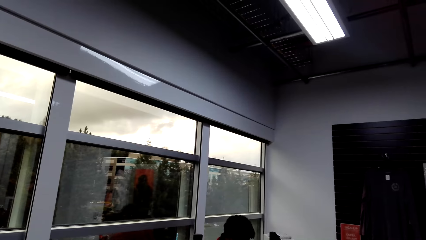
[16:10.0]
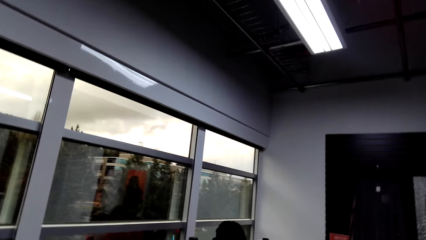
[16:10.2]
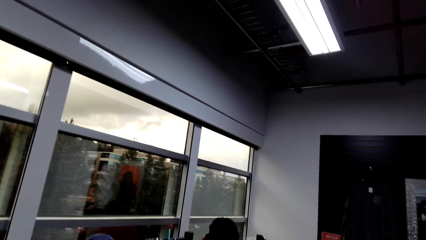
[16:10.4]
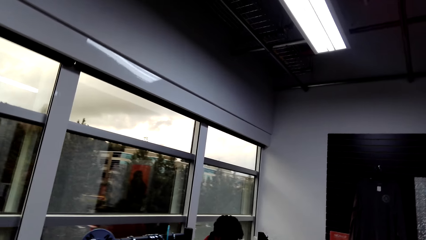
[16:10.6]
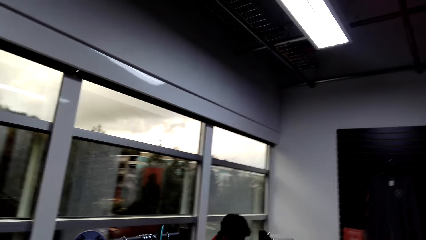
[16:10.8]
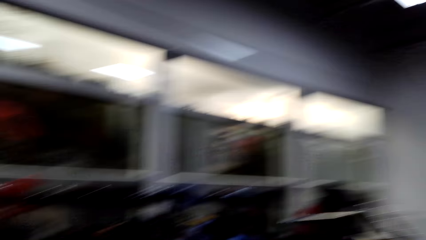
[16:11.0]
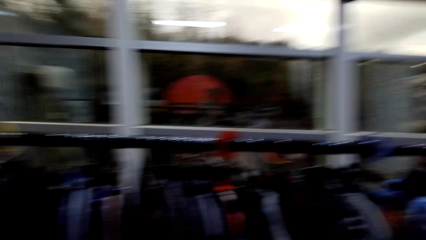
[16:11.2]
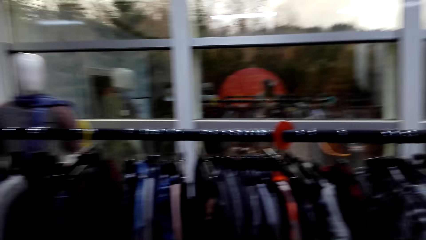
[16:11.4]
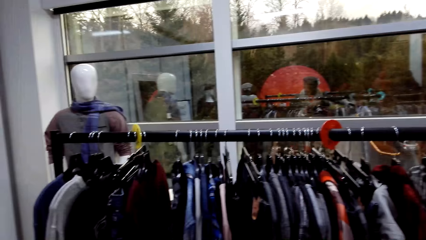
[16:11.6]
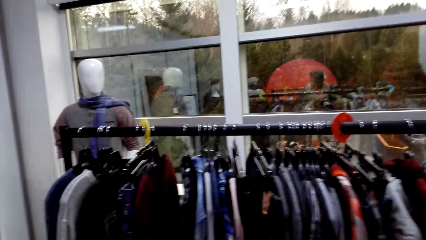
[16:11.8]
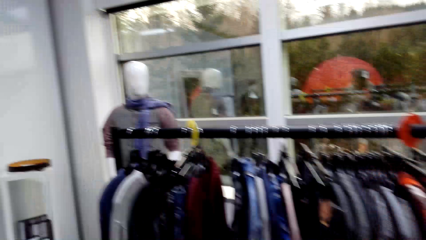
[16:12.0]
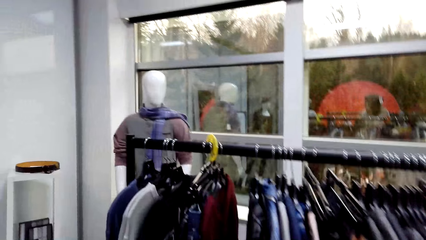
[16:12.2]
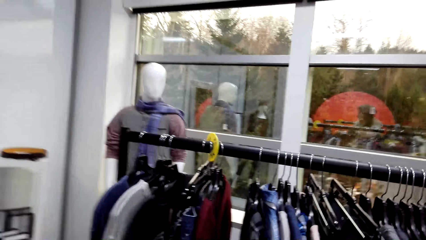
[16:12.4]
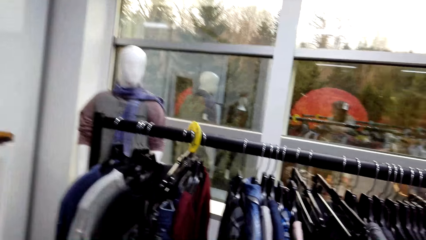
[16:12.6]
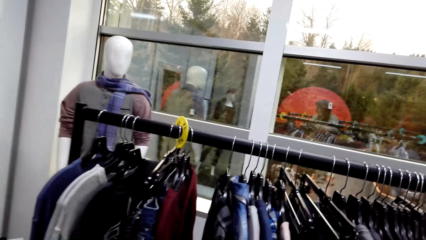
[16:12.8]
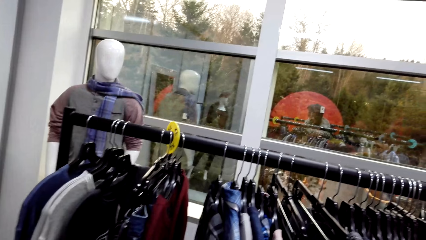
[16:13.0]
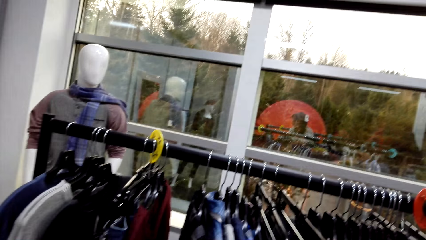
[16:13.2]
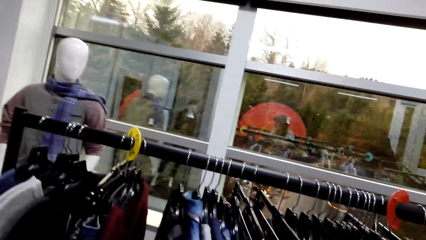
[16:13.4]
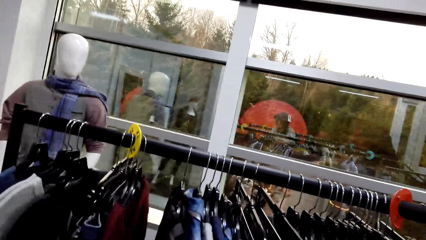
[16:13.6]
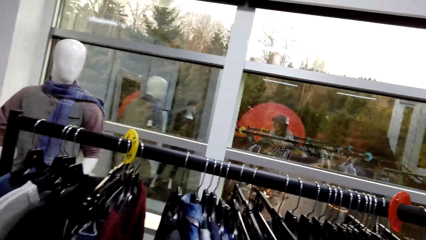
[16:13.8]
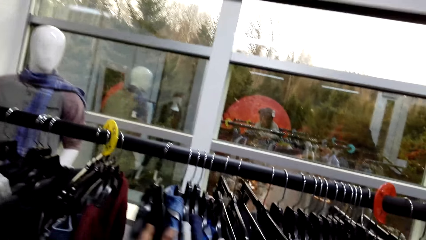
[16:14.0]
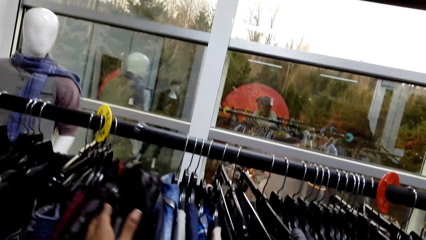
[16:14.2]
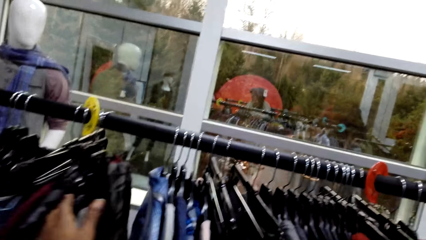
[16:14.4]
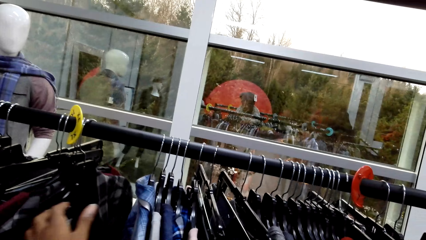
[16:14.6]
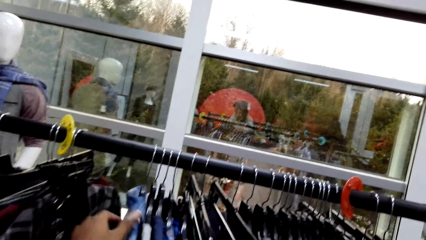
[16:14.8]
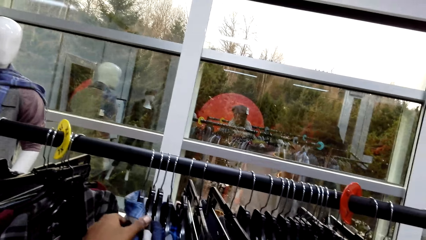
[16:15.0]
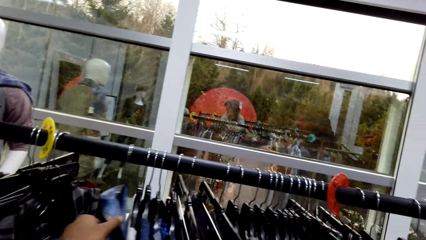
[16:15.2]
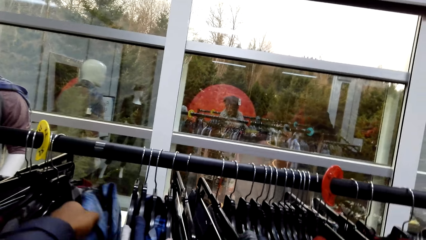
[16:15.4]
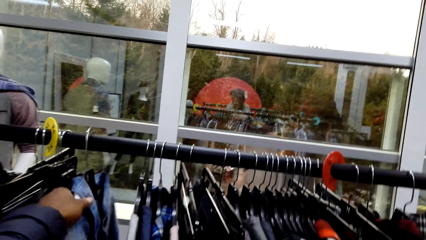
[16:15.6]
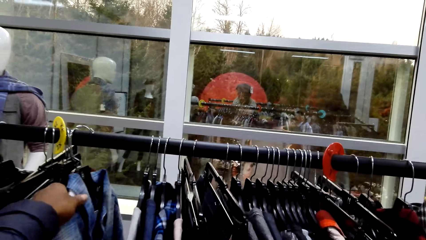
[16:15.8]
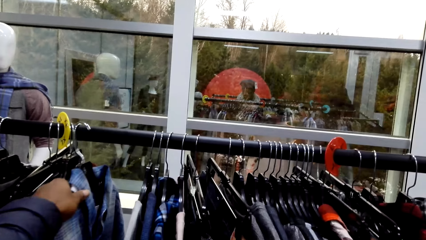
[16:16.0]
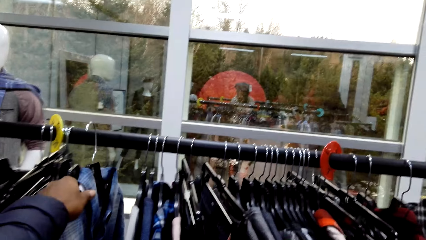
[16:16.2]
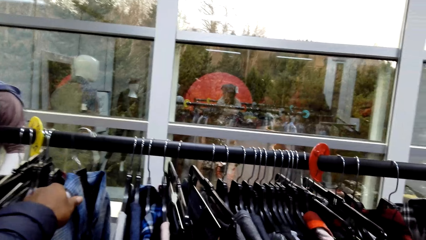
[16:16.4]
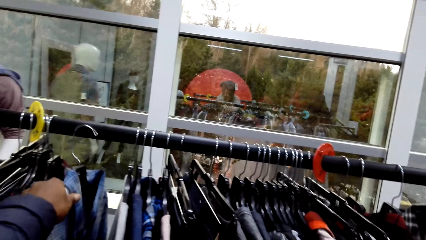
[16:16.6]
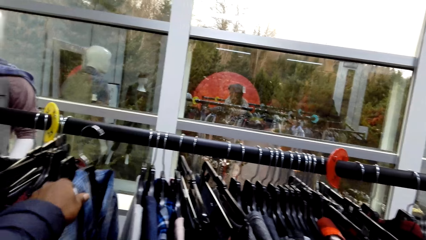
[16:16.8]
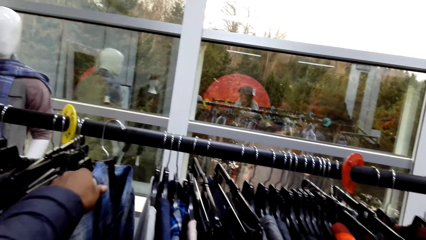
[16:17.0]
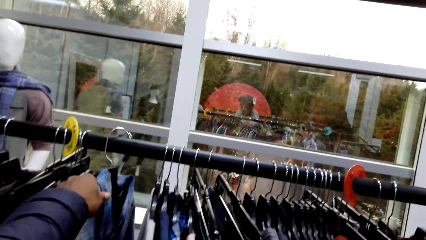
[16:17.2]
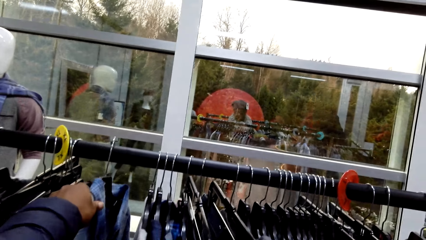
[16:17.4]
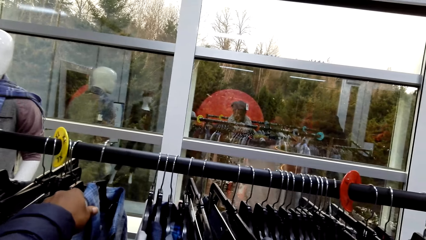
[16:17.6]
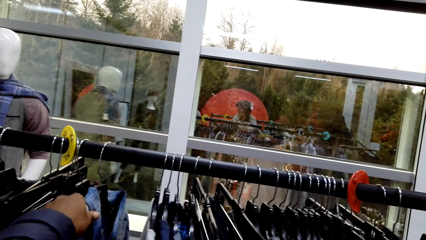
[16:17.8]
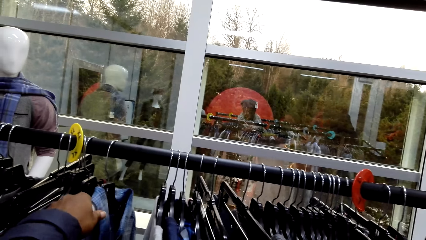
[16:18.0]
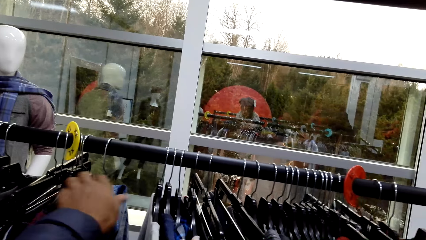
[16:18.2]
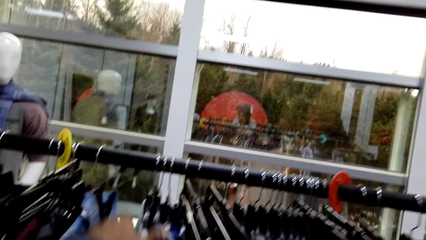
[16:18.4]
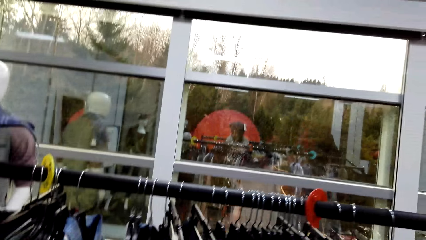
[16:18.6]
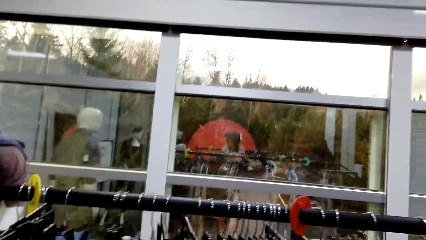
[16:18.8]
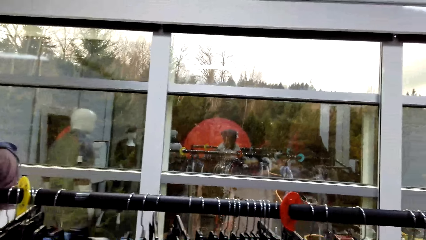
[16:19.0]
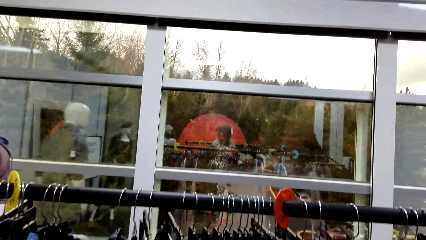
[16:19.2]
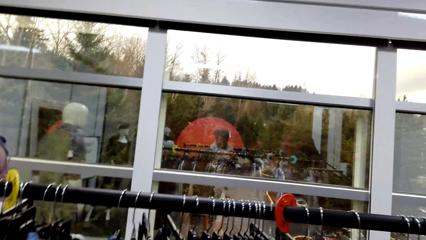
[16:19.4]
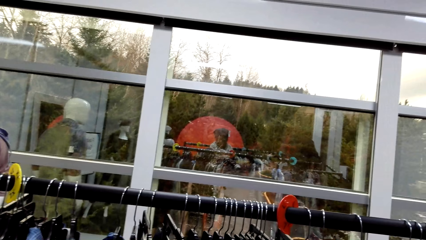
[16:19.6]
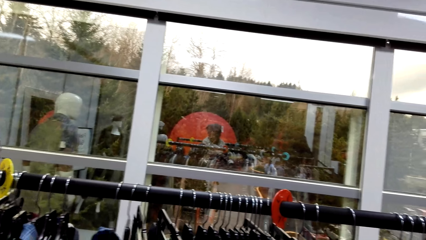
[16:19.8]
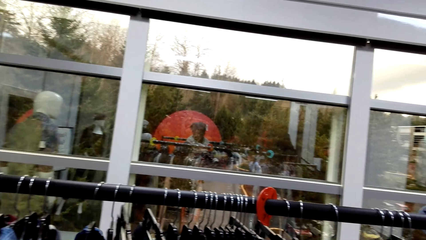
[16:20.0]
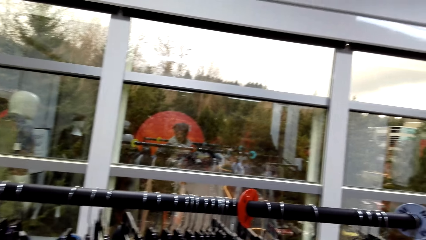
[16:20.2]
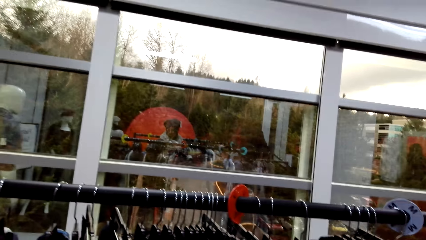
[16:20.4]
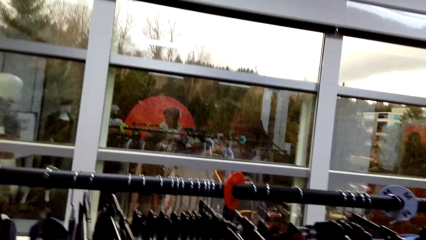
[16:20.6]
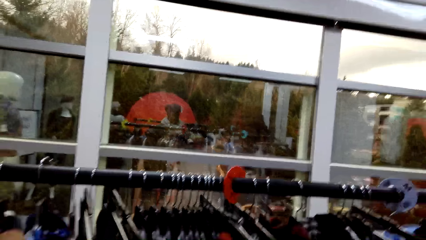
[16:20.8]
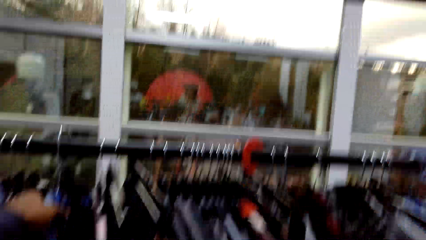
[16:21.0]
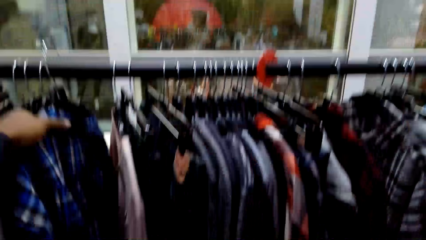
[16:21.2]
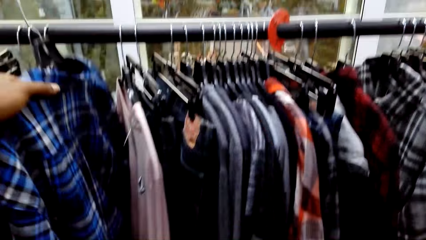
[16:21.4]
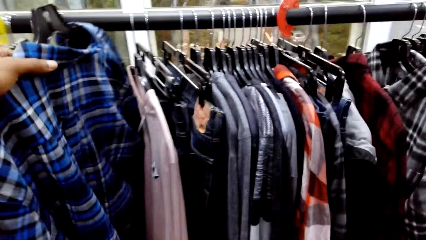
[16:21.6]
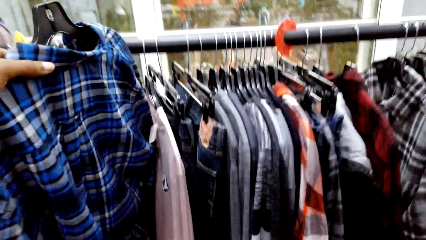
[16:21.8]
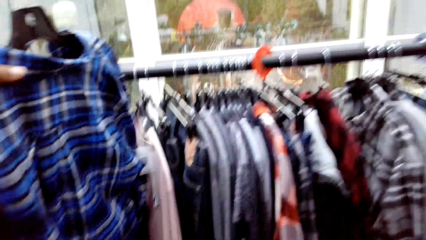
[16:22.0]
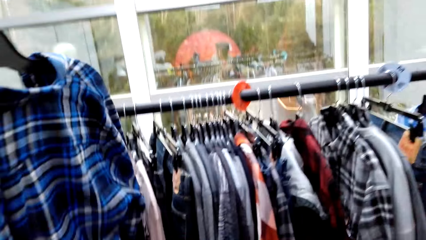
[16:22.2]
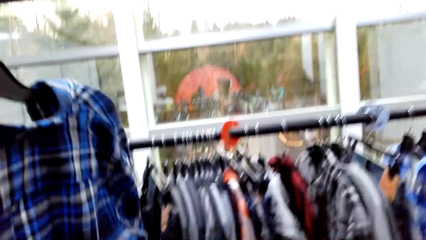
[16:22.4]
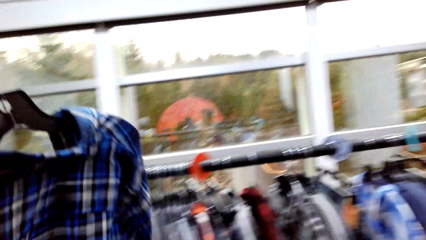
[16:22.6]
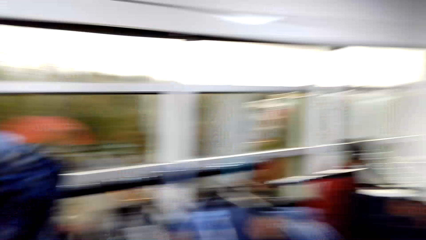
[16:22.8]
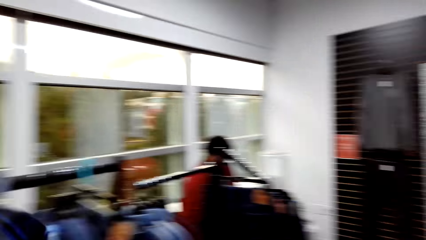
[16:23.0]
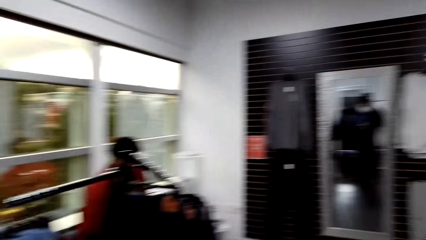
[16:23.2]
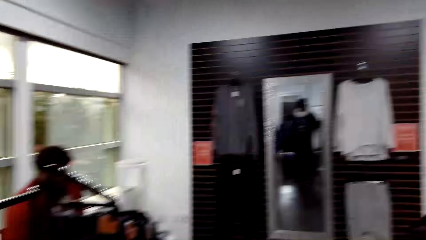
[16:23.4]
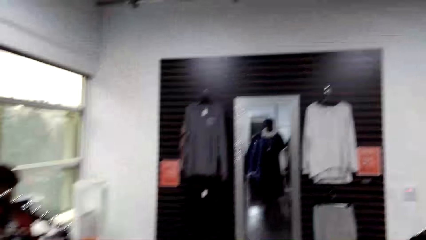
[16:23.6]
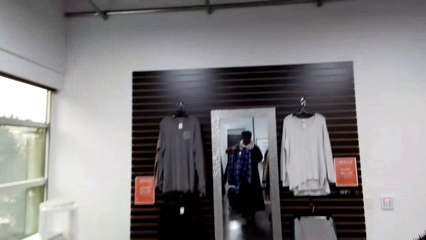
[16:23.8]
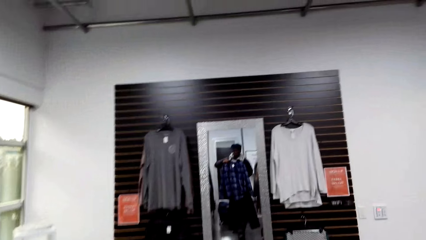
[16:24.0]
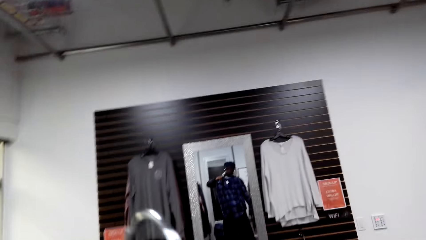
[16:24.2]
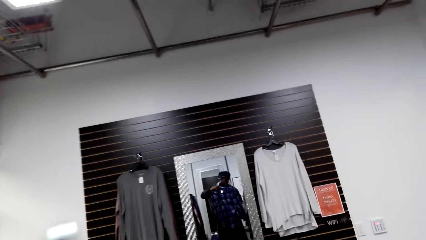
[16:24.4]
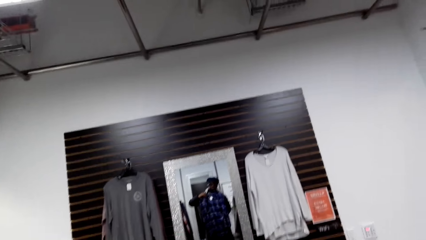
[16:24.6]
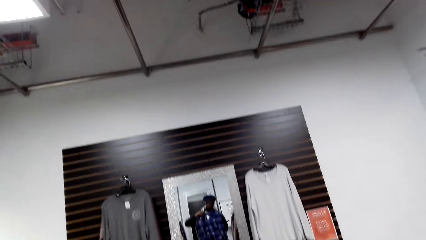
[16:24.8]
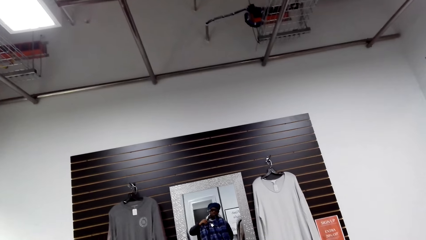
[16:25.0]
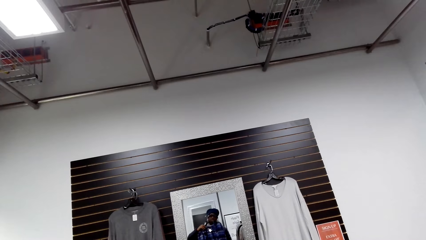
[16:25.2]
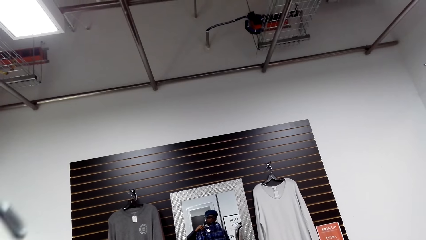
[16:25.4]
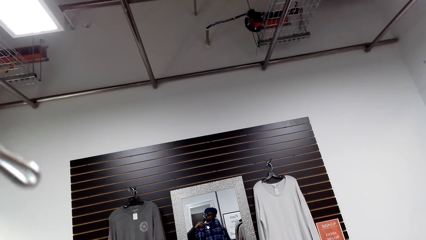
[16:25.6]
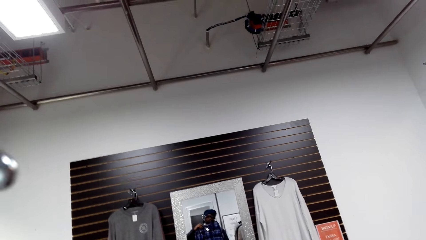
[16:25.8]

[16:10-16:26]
The camera wearer raises a shirt.
